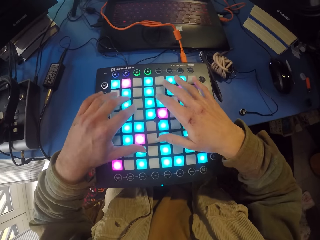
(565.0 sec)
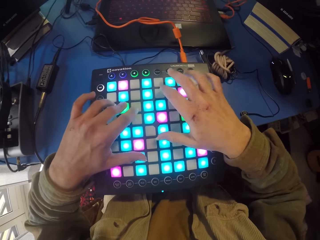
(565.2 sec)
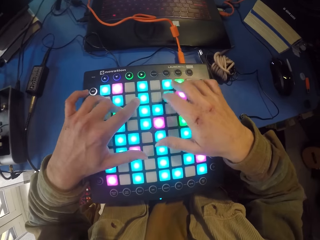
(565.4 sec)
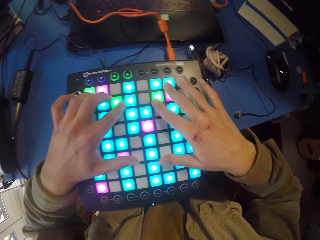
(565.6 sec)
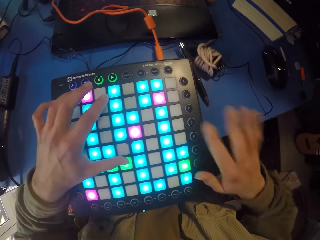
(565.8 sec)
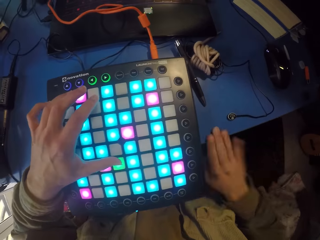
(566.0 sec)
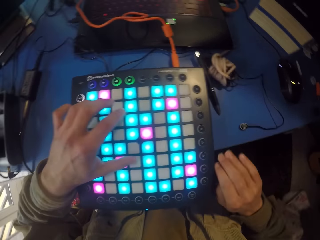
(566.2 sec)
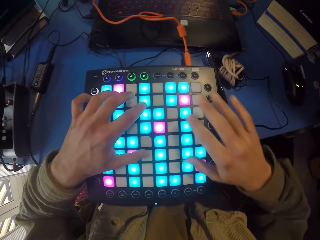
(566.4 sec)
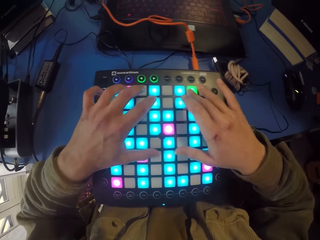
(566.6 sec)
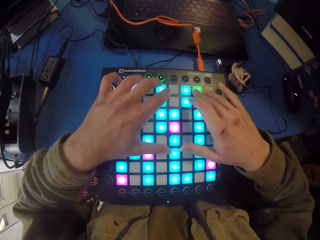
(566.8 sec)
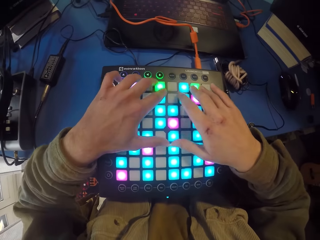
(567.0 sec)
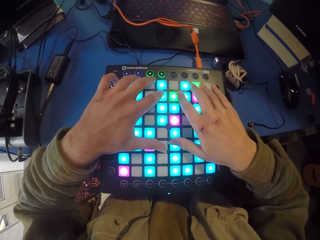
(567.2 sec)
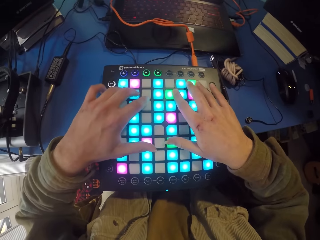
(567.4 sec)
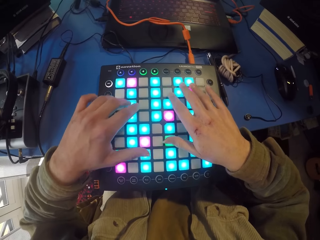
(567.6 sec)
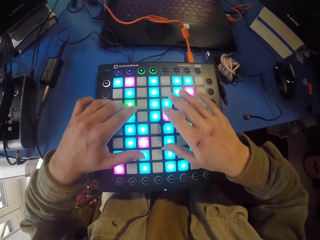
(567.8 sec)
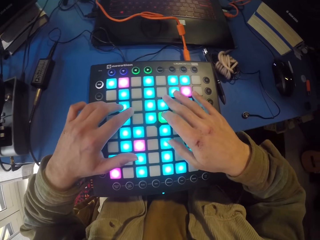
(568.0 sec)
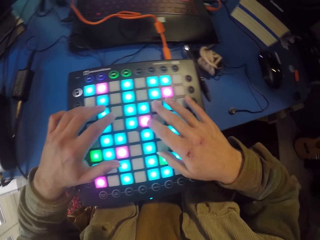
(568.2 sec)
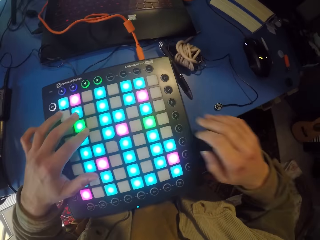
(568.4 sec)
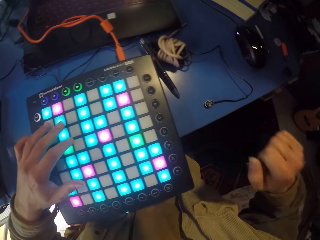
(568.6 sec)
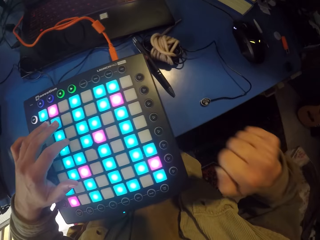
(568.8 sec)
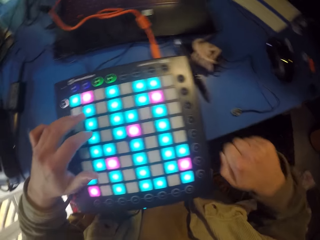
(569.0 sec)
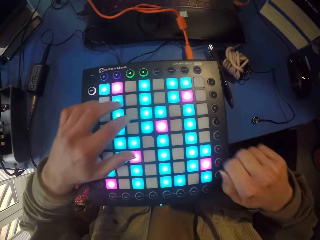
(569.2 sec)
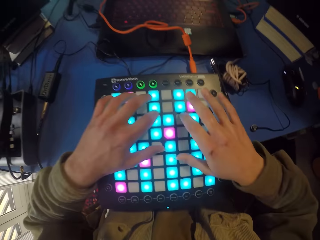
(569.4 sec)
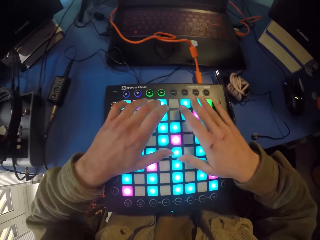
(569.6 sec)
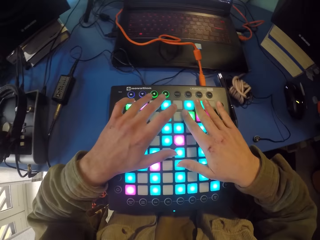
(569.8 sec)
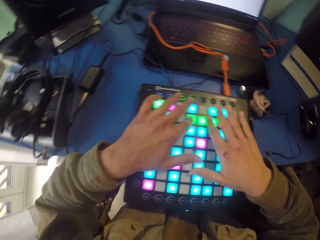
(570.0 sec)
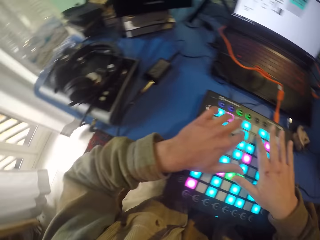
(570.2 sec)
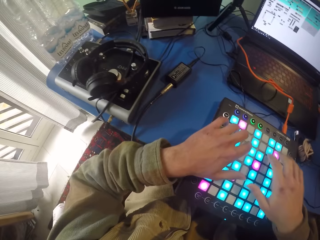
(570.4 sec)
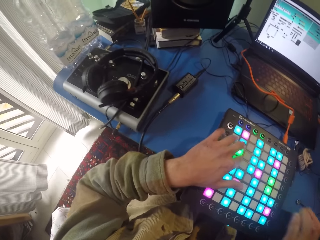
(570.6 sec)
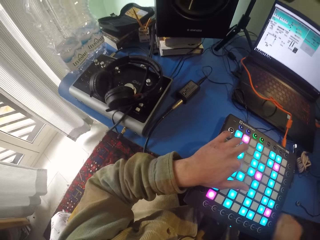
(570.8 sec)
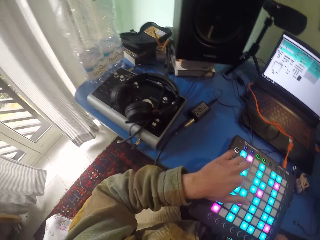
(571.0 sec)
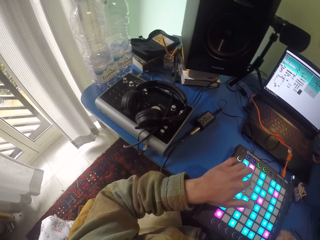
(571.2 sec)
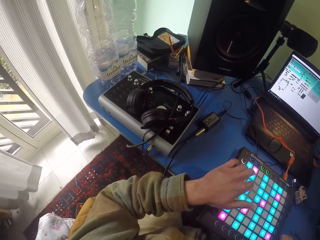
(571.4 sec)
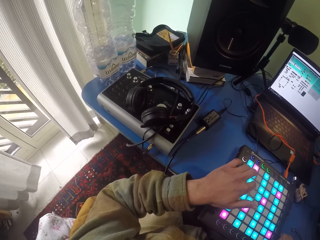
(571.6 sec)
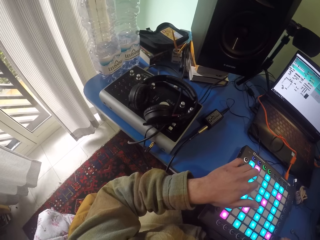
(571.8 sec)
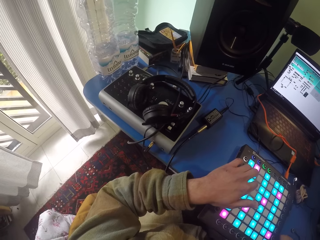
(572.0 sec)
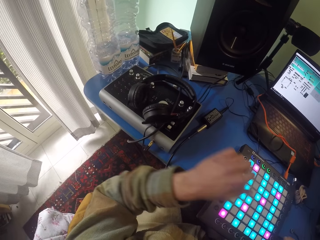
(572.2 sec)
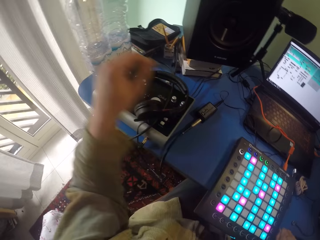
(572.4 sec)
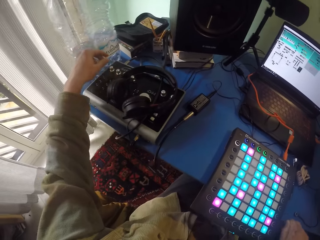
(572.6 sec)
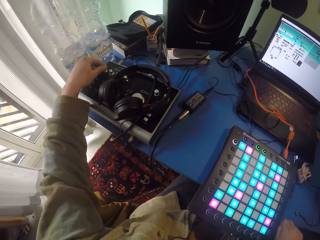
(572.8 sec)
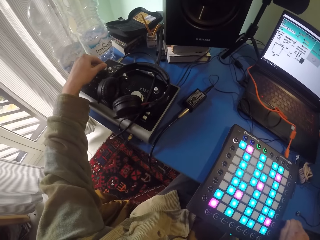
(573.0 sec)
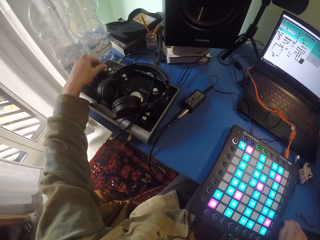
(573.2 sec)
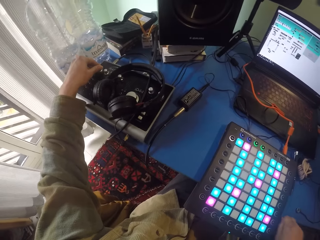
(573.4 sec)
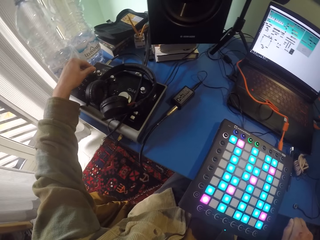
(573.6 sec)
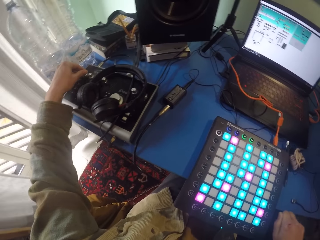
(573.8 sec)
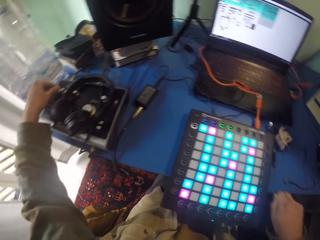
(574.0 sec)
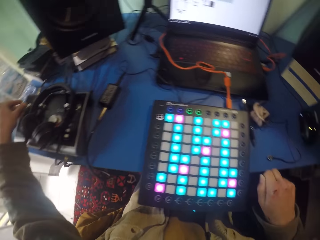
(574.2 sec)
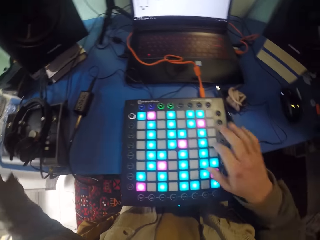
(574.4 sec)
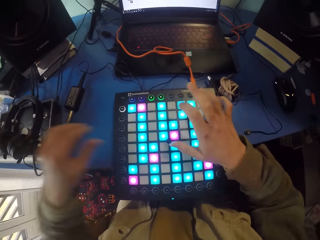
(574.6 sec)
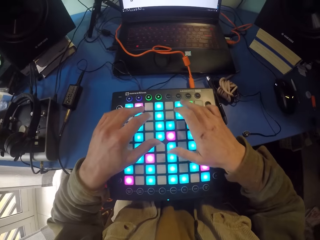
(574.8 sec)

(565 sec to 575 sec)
The camera wearer hits the table with the right hand. They touch the launchpad with both hands. They press the piano with both hands. They hit the table with the right hand. They press the piano with both hands. They touch the amplifier. They adjust the keys.

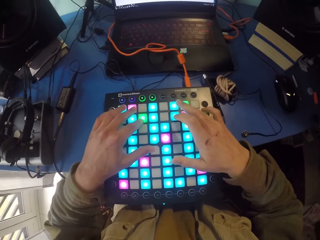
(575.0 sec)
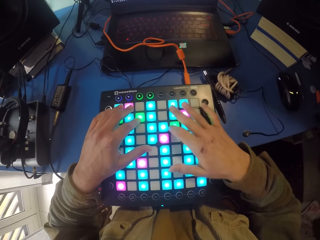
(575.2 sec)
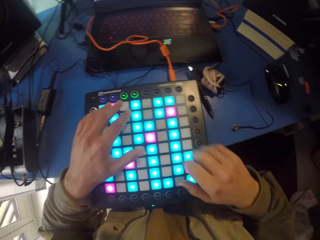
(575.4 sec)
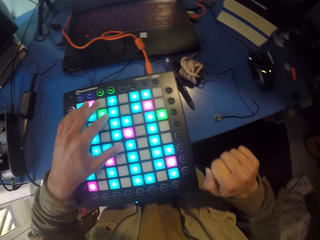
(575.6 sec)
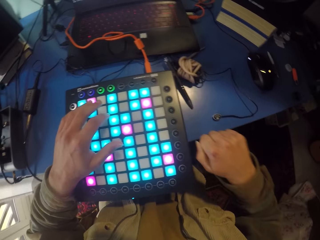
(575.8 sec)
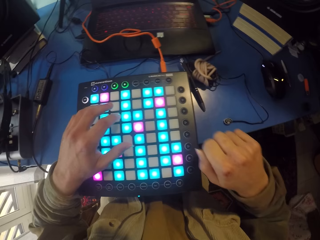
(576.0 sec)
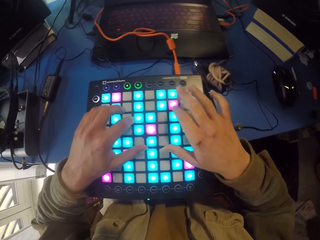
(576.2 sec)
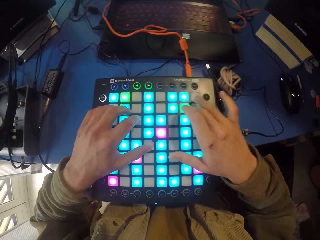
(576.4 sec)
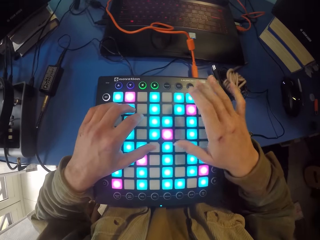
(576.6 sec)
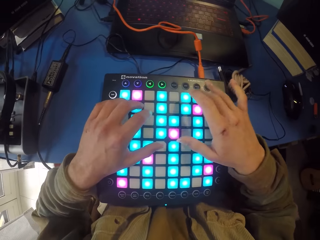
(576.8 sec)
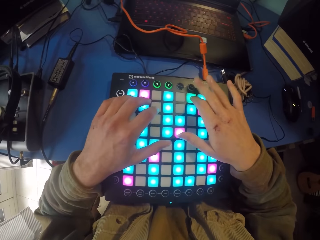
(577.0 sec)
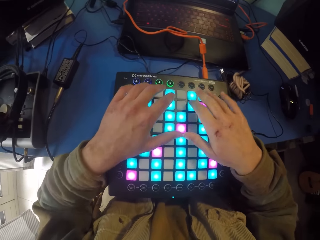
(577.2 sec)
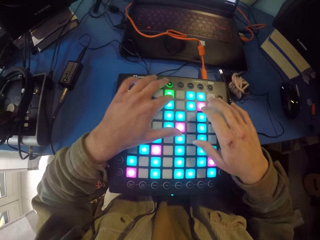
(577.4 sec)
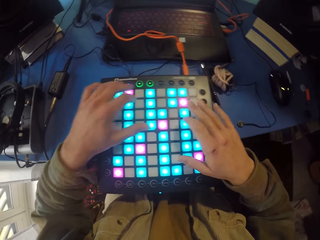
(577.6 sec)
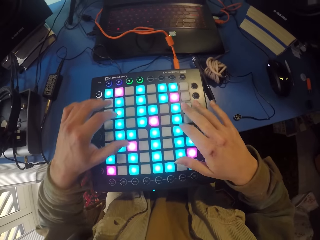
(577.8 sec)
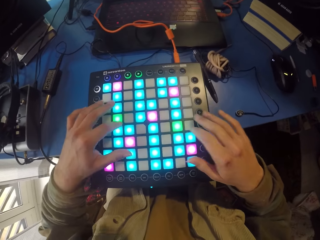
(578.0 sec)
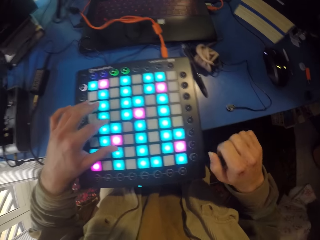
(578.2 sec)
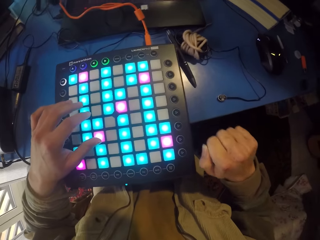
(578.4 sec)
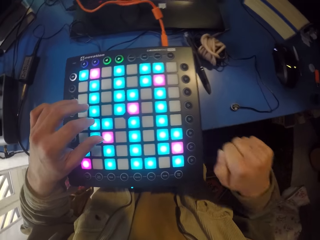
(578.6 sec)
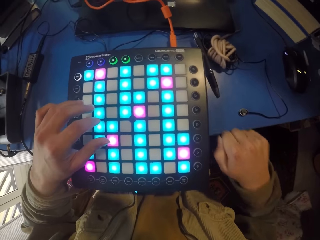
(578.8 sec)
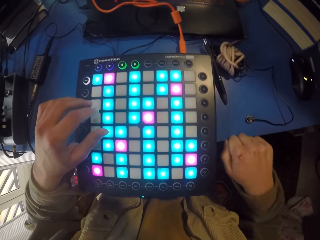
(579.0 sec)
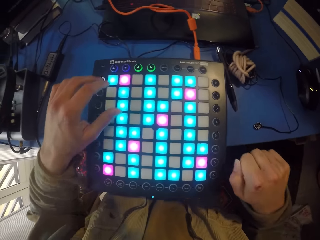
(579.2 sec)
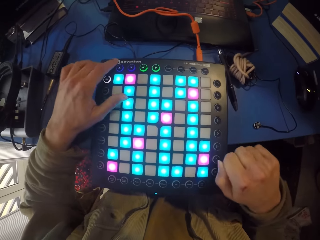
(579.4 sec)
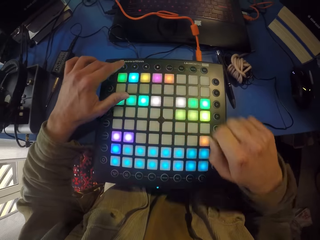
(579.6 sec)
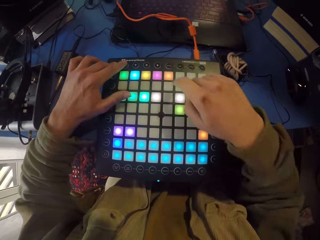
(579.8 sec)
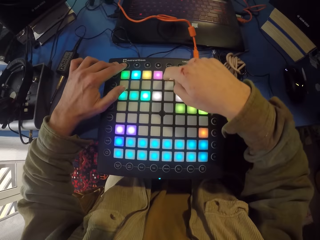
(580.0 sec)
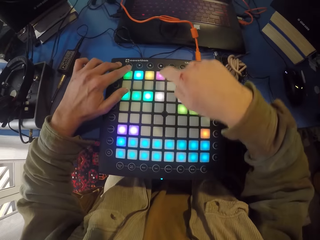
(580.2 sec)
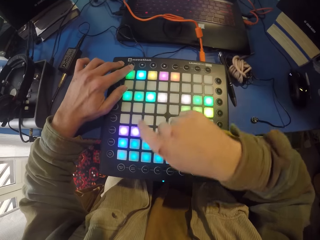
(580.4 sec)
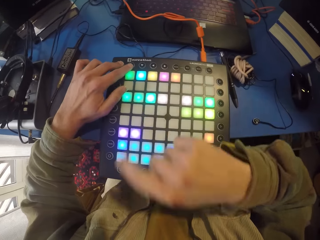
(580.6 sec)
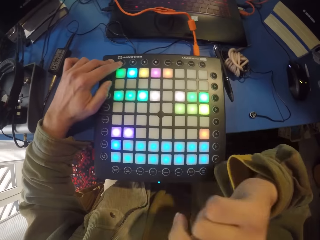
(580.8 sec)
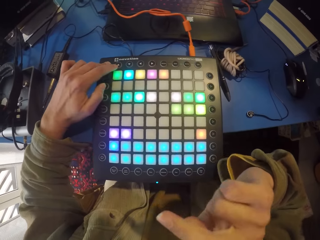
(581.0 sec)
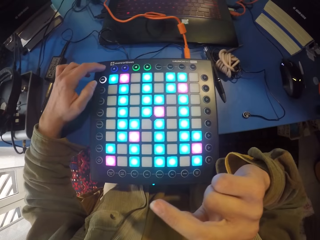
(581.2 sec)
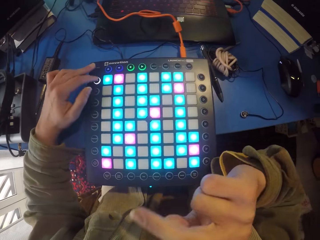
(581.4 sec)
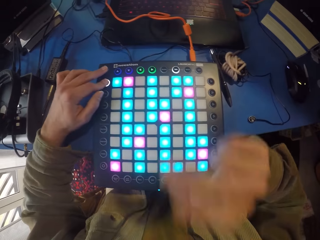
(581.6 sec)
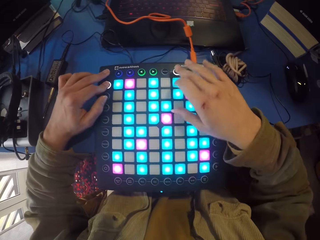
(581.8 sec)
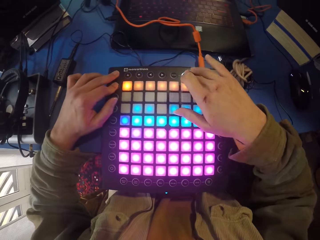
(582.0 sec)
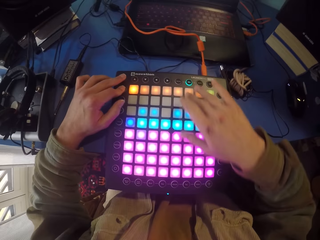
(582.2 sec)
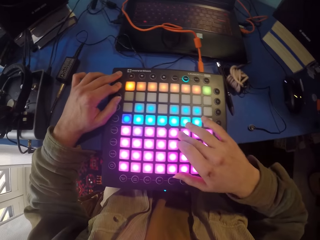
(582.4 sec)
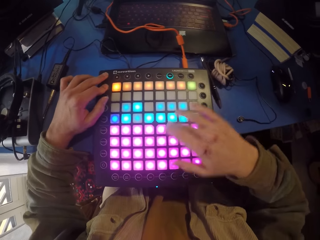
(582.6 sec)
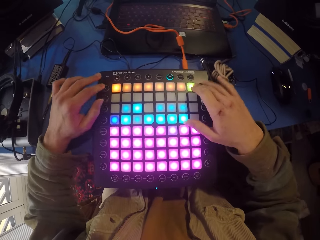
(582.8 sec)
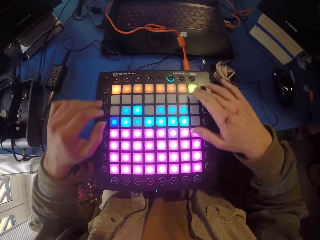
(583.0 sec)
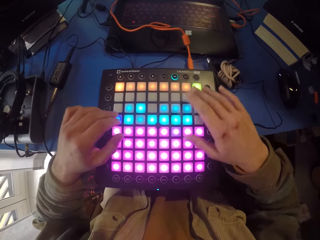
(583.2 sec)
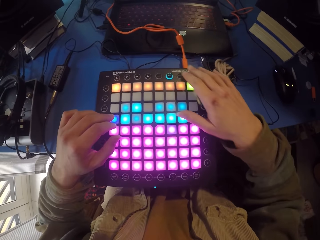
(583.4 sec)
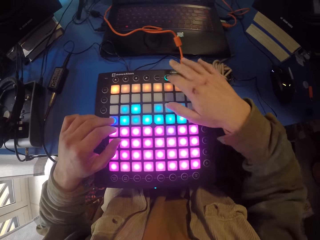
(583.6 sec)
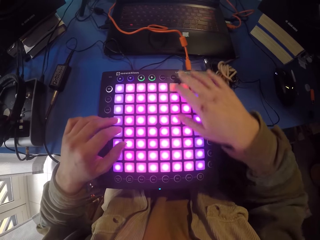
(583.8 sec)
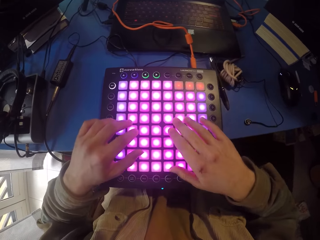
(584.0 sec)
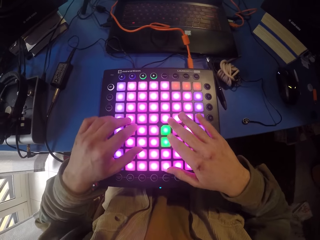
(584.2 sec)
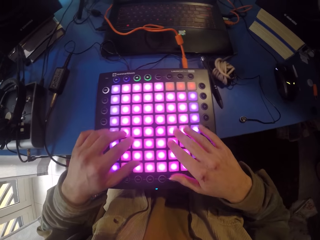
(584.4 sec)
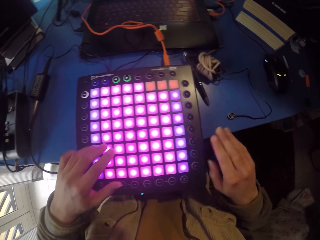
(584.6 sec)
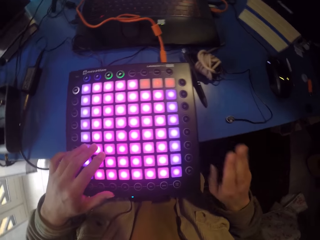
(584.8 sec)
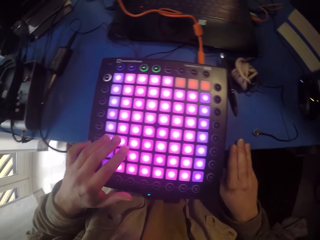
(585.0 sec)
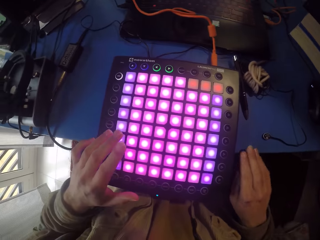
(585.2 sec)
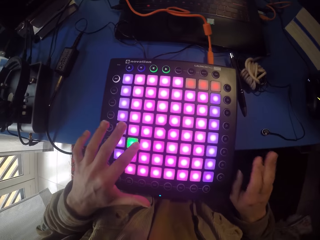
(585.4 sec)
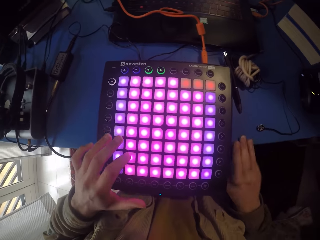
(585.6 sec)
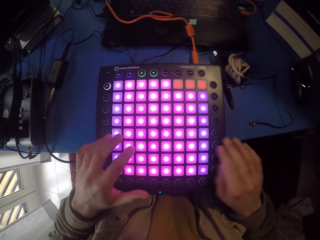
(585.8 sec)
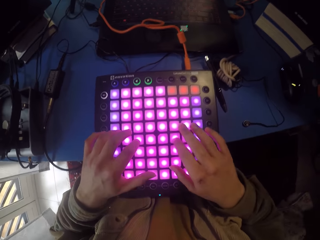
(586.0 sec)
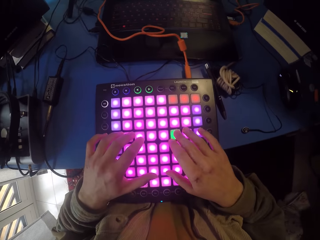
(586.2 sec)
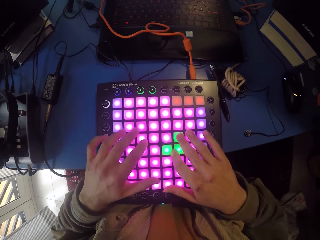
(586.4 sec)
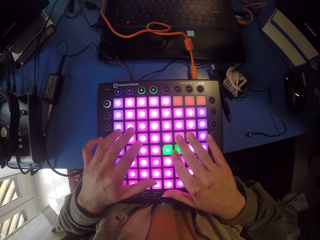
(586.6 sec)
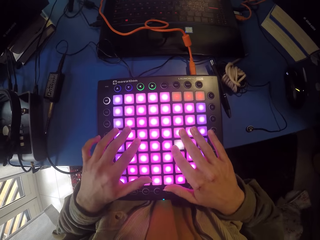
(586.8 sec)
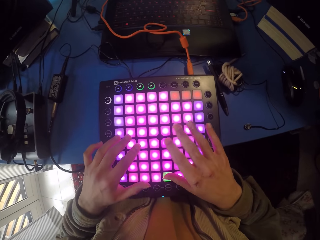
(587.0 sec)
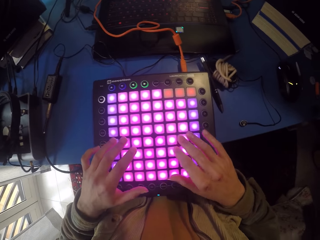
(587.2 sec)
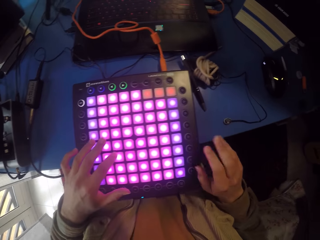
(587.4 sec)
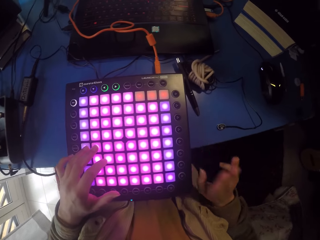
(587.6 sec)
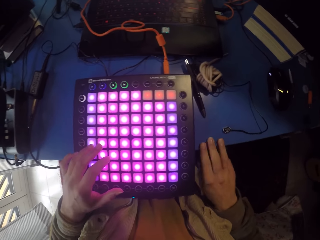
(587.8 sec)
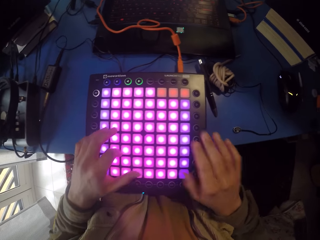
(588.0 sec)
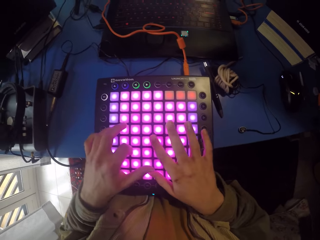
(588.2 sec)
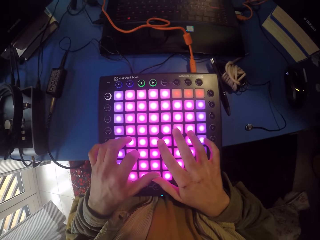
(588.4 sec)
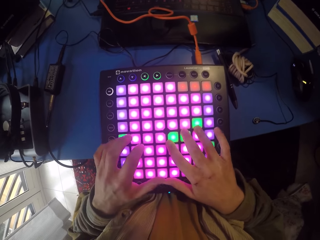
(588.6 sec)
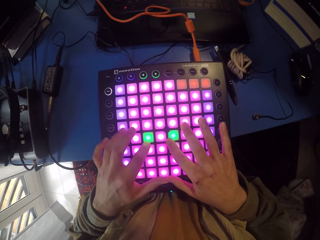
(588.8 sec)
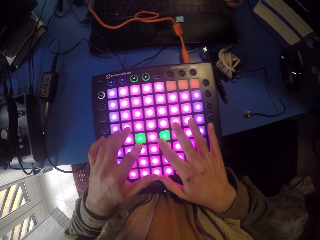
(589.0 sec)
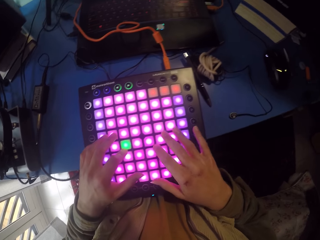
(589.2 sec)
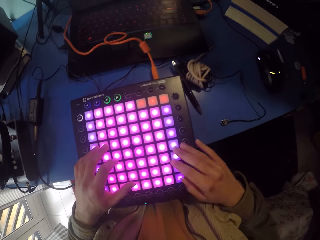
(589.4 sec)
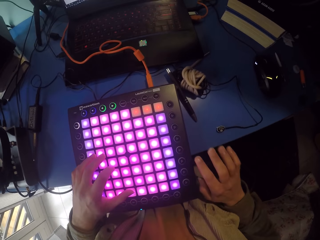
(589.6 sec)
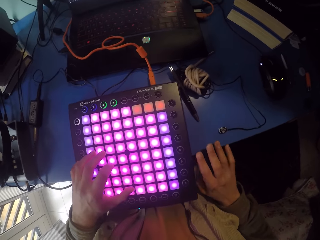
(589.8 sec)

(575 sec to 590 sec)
The camera wearer touches the launchpad or piano with both hands. They hit the table with the right hand. They press the piano with both hands. They tap the table. They touch the launchpad with both hands. They point. They press the piano. They tap the table. They press the piano with both hands and hit the table with the right hand.
